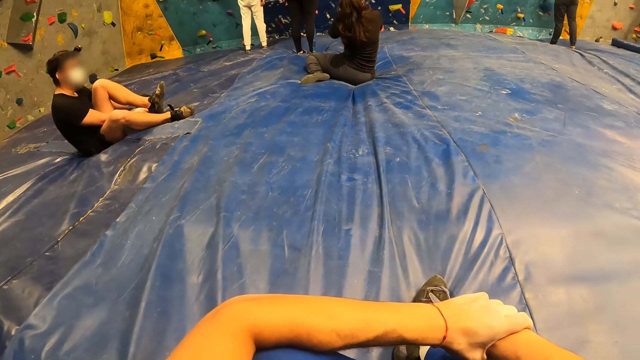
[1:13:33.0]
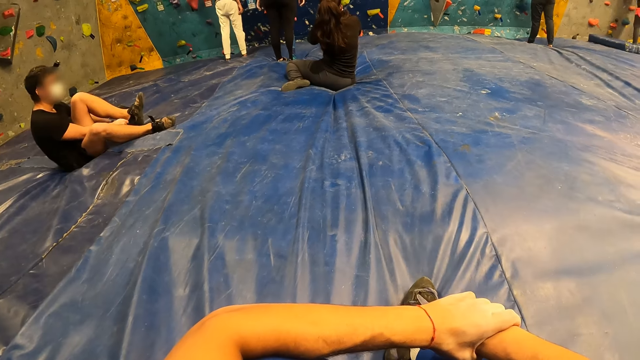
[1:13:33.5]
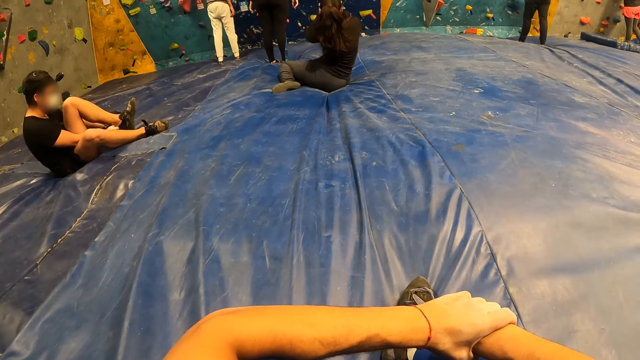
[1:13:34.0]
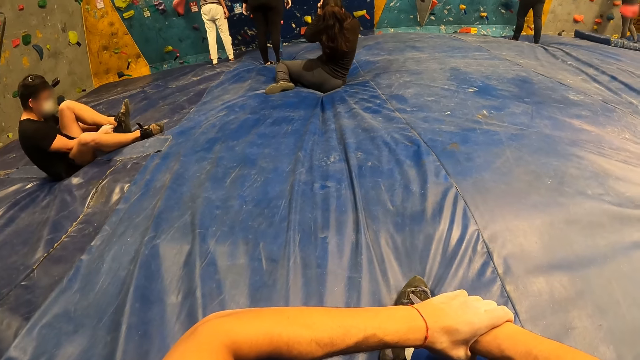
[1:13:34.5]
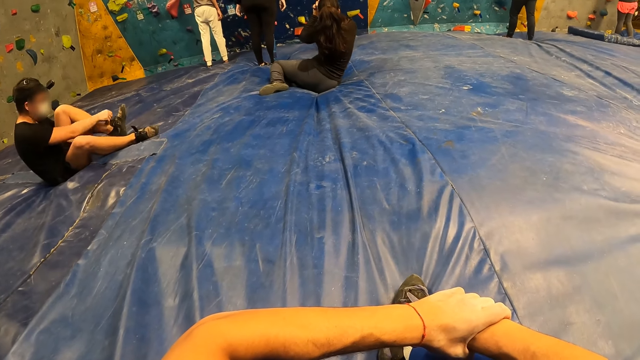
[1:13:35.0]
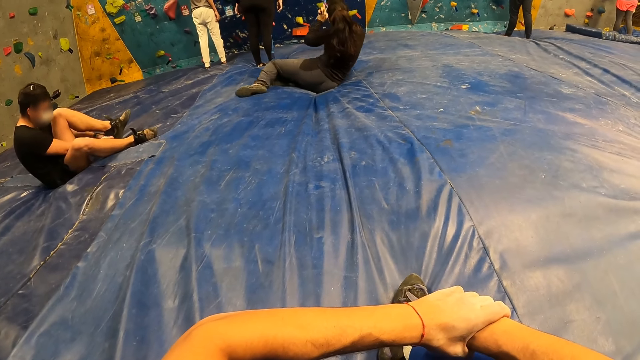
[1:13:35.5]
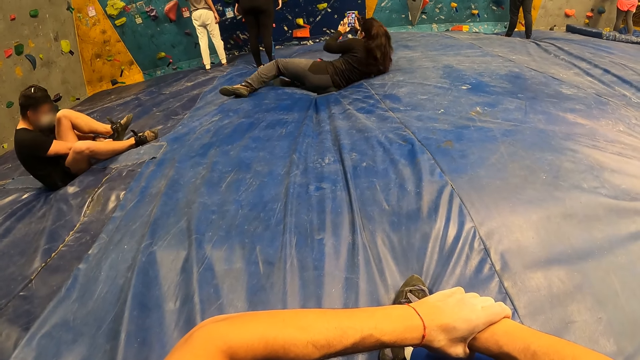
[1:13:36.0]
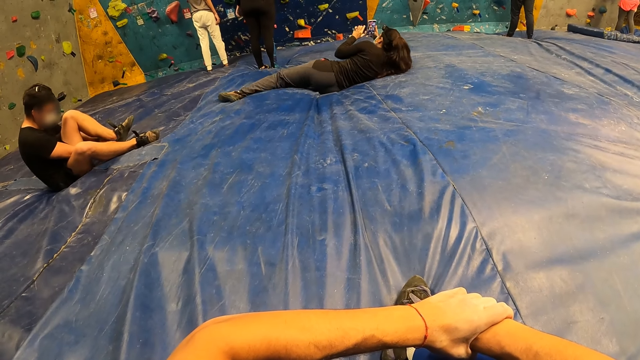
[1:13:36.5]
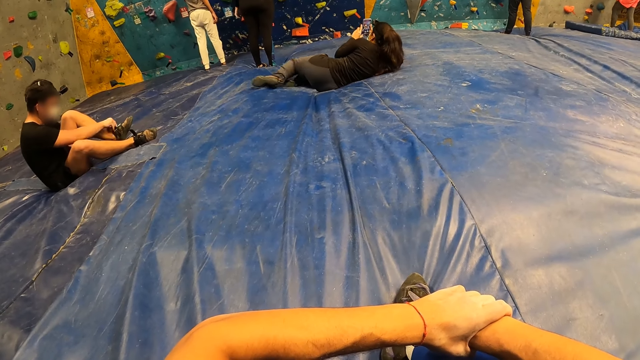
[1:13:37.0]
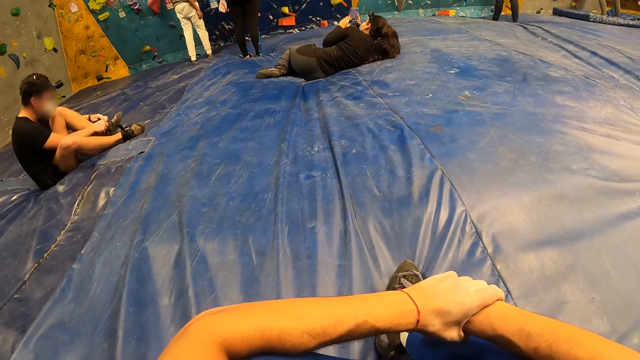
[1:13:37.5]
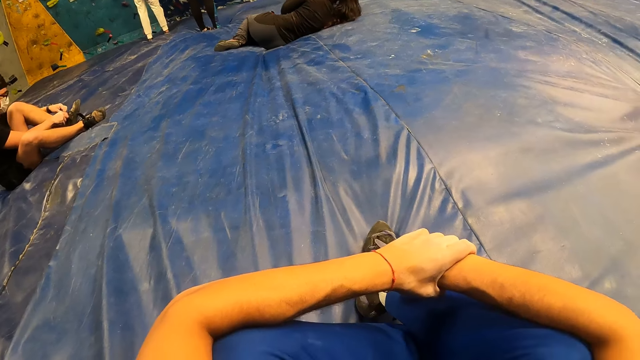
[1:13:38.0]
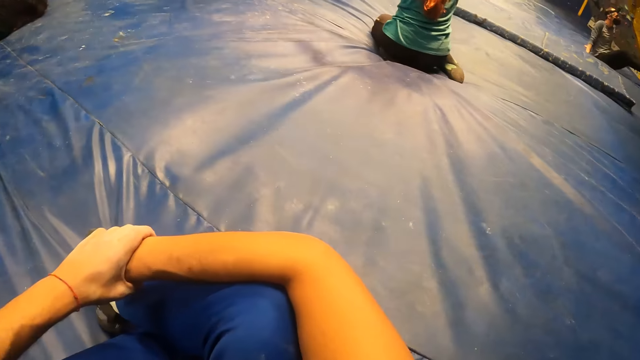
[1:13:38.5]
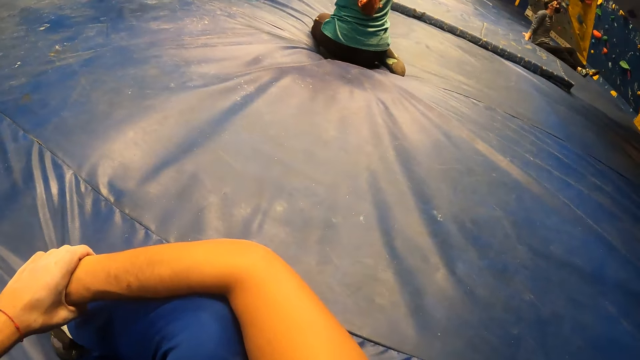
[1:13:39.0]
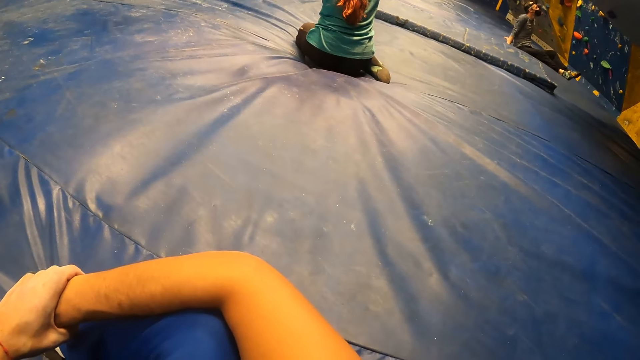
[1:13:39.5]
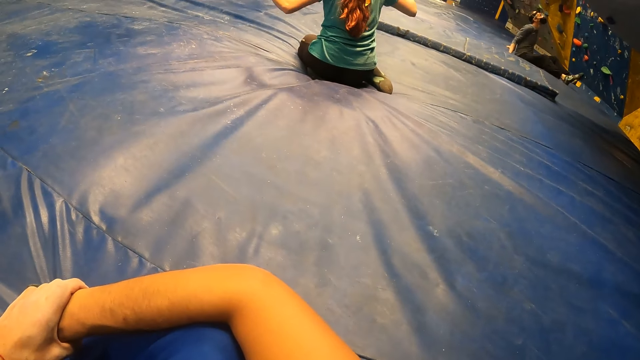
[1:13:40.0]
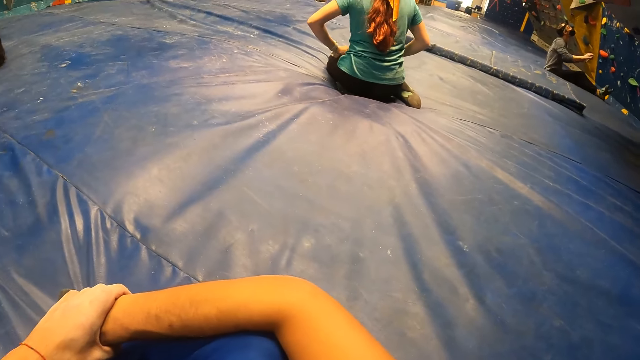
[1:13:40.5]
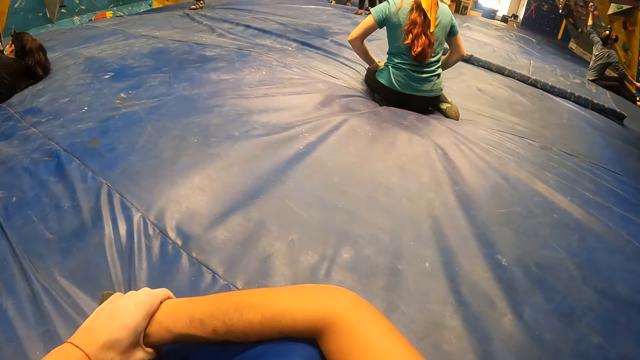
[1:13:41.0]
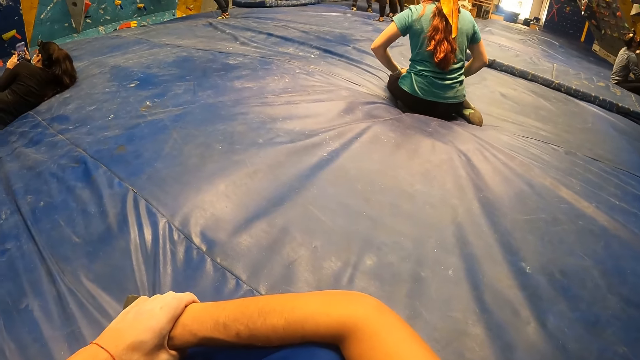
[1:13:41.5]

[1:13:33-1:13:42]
A man adjusts his shoe. A lady adjusts herself on the floor. The camera wearer looks around a room.

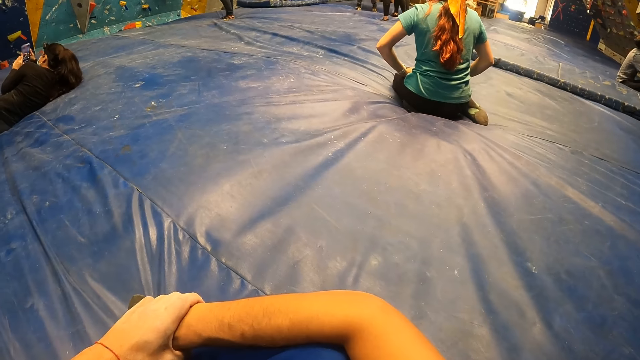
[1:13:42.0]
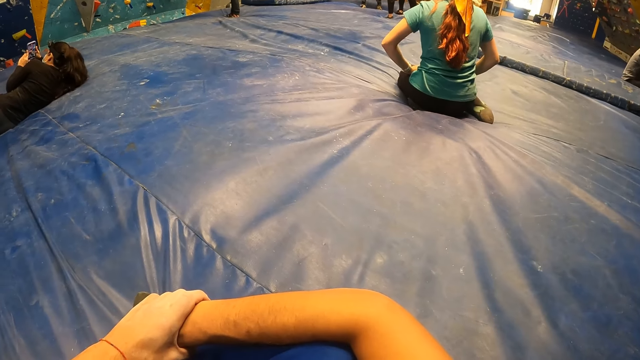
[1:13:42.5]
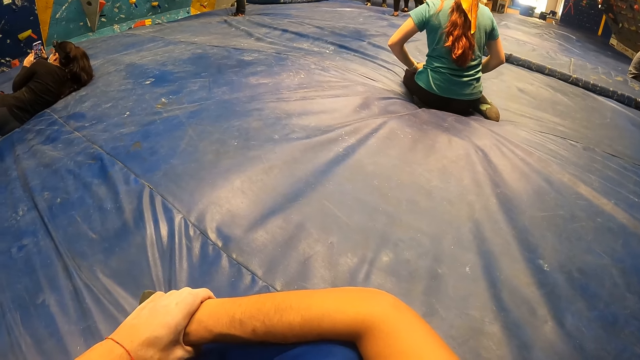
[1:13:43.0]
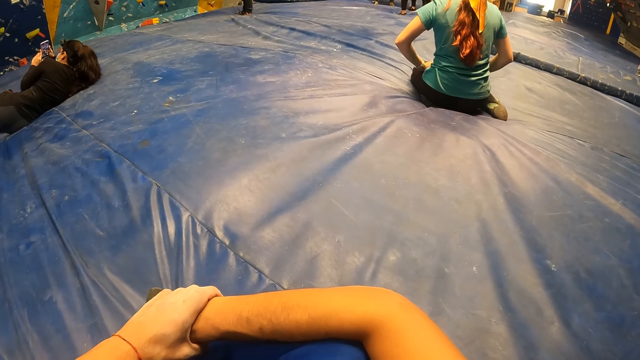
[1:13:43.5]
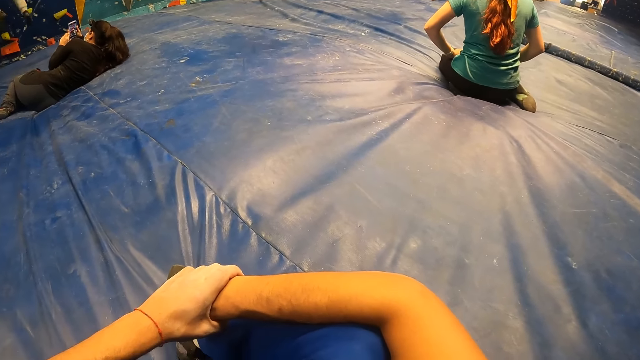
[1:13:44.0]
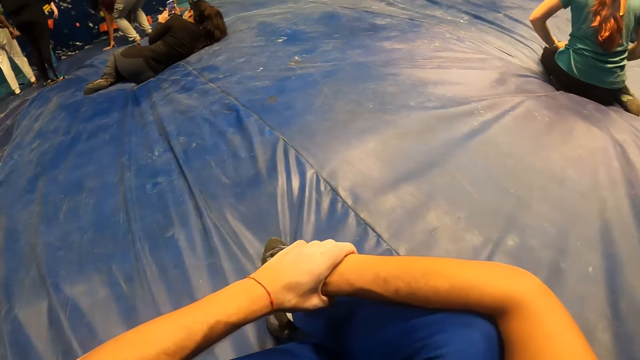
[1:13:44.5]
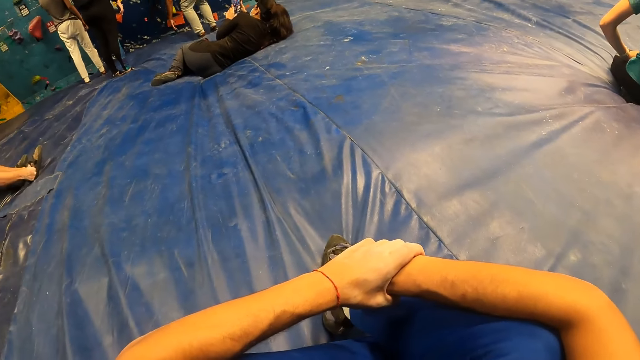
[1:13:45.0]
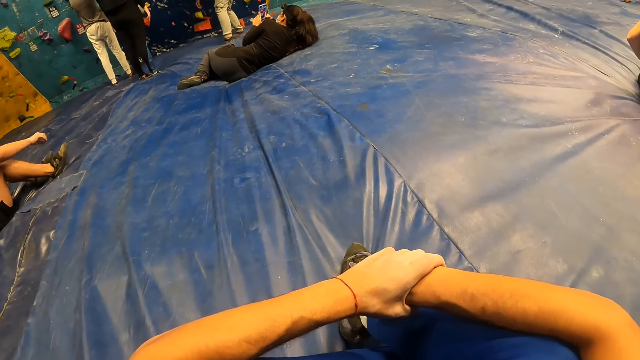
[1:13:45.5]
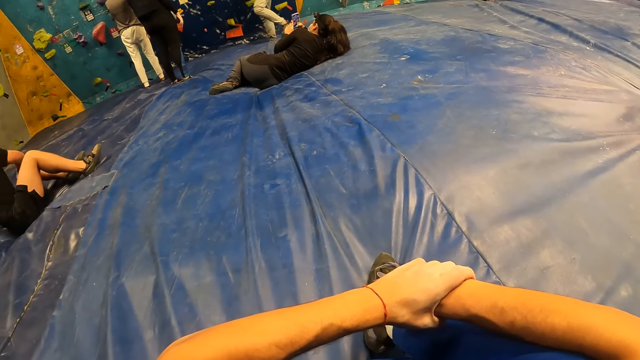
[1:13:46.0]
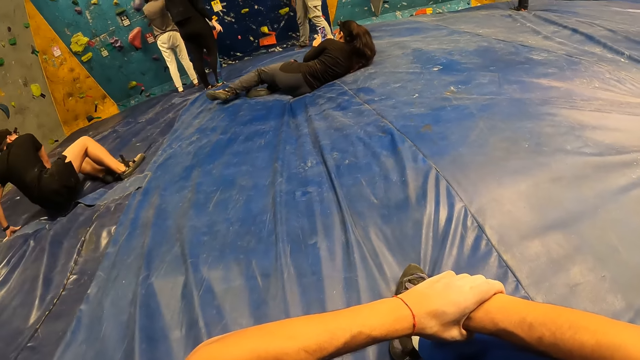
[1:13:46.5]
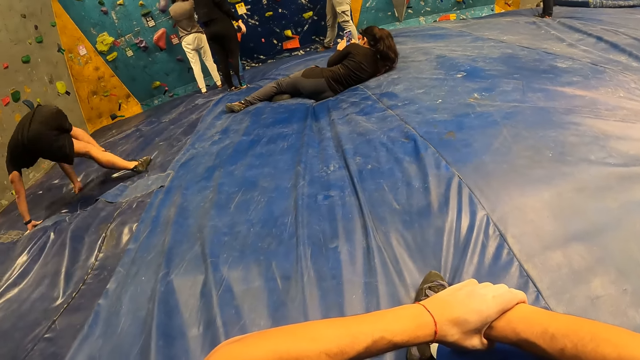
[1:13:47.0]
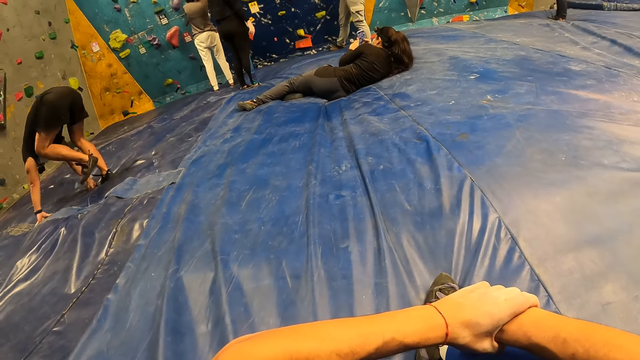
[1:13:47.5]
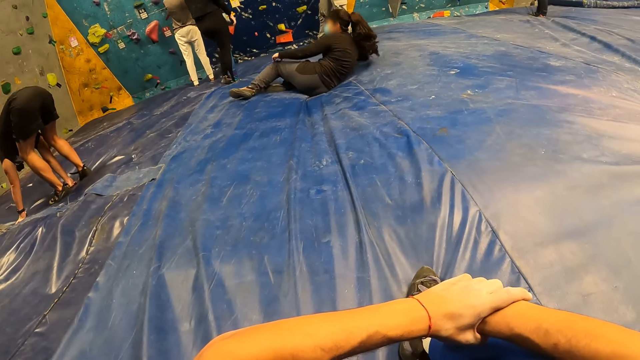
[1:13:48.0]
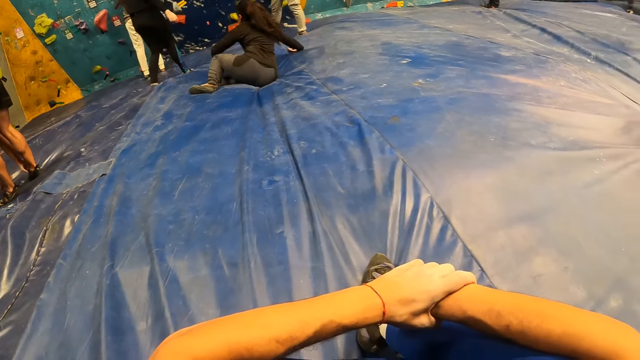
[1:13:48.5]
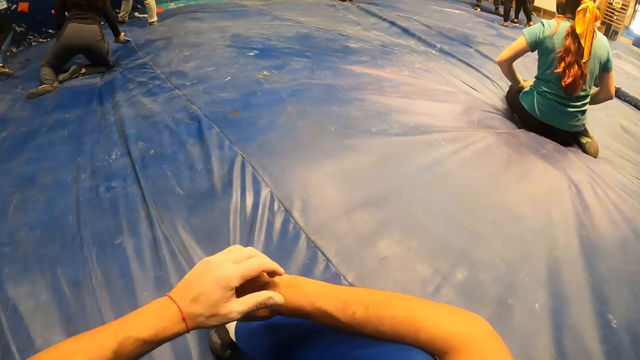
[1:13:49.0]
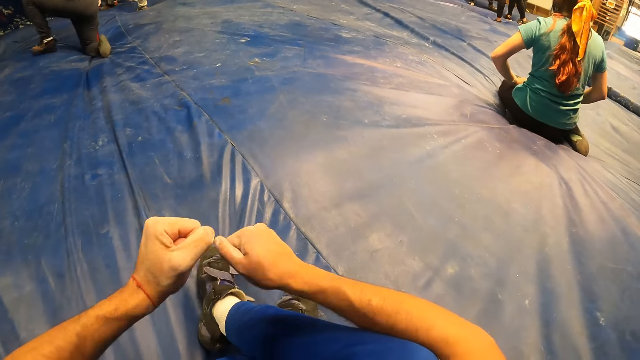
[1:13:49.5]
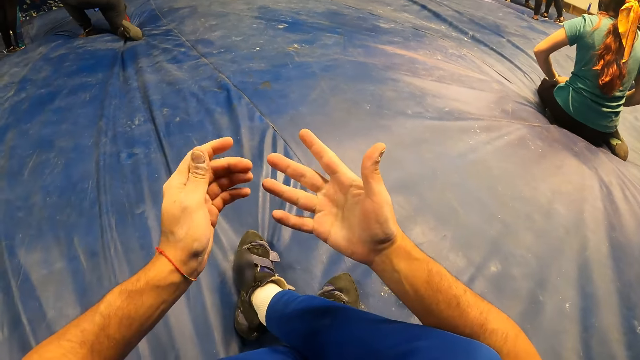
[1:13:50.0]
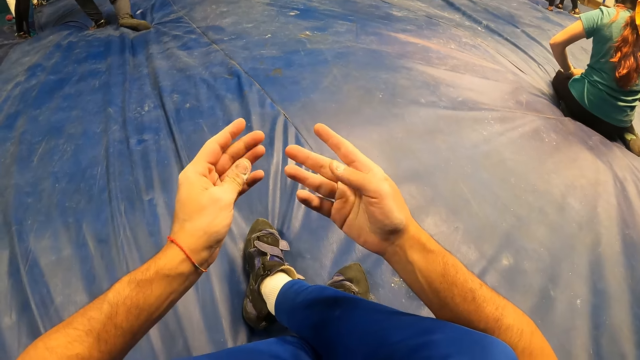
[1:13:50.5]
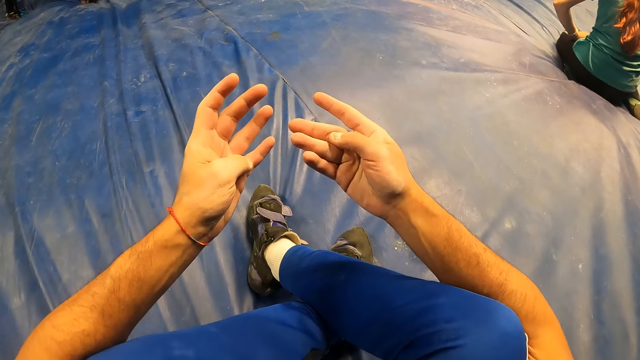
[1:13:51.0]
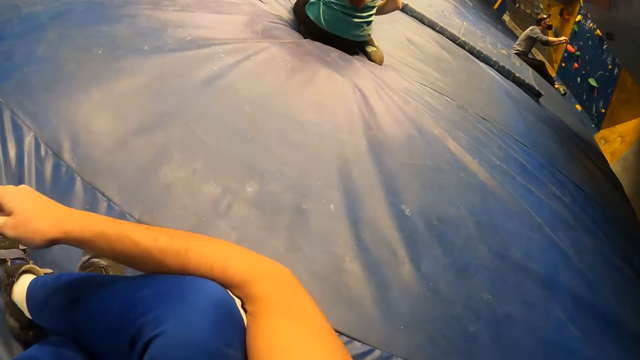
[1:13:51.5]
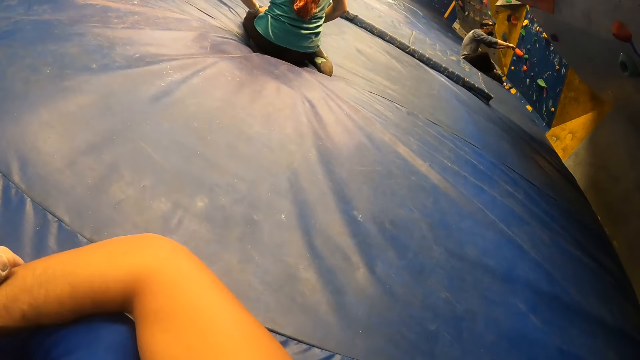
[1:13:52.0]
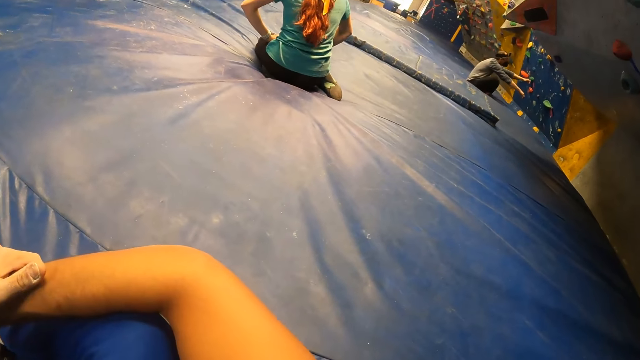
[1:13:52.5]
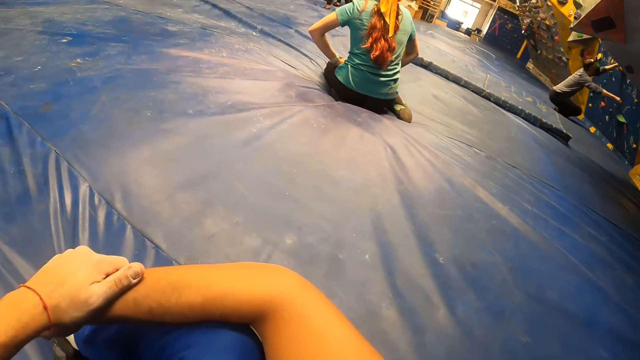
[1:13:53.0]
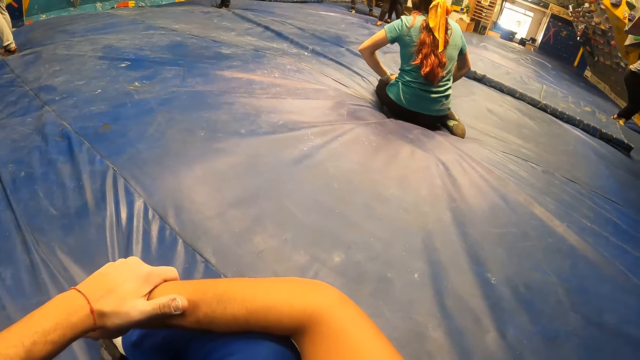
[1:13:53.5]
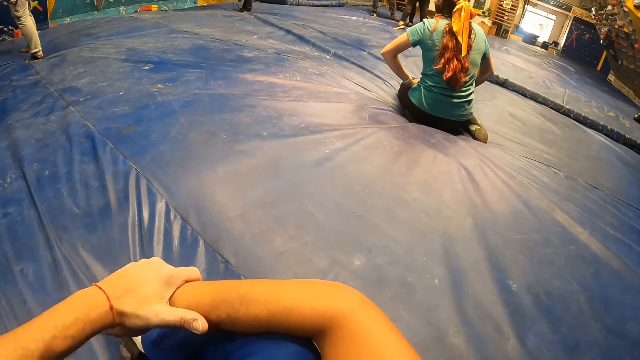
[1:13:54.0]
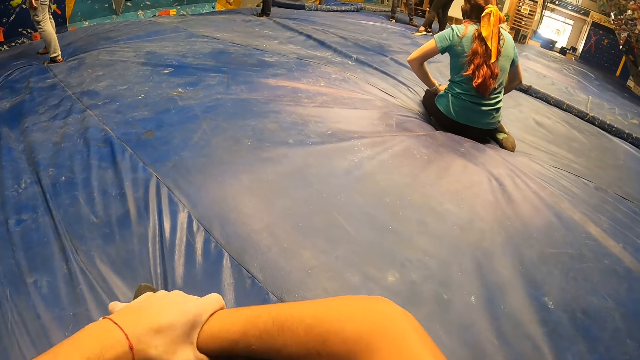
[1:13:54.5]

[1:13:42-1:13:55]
A lady uses a mobile phone. The camera wearer looks around a room. A man walks around the room. The camera wearer clenches his hands. He looks around the room.
